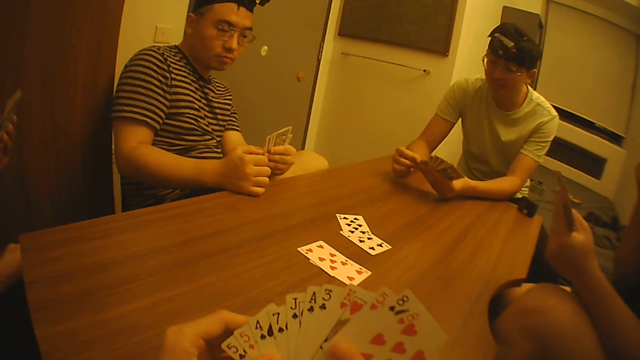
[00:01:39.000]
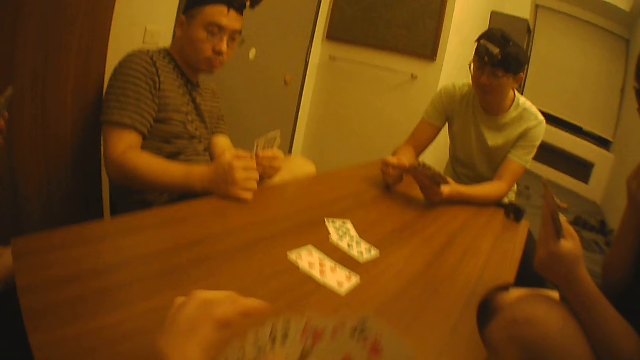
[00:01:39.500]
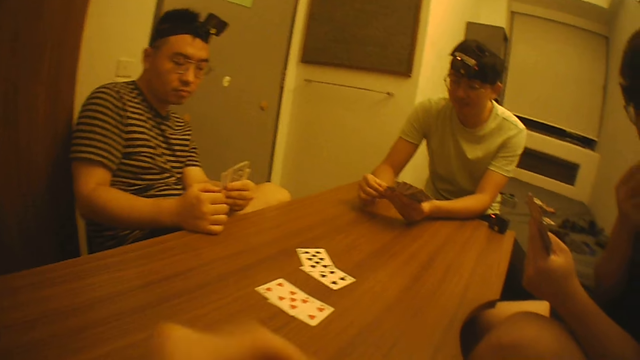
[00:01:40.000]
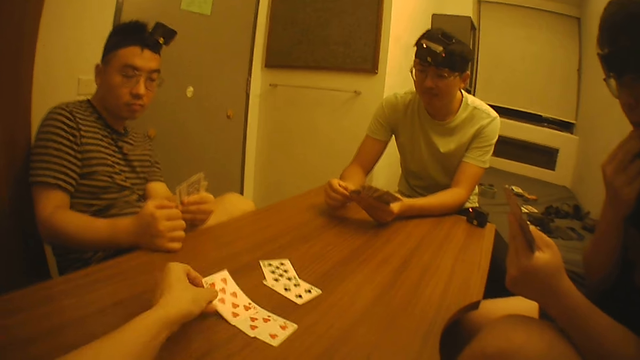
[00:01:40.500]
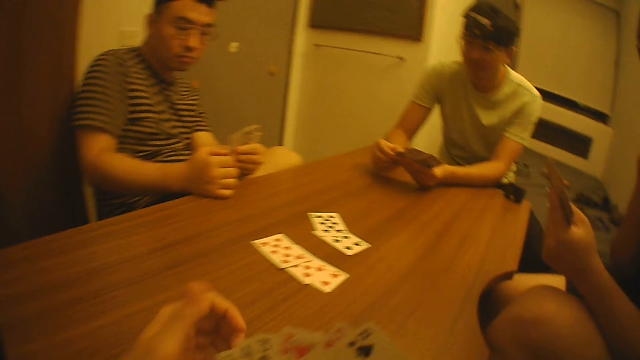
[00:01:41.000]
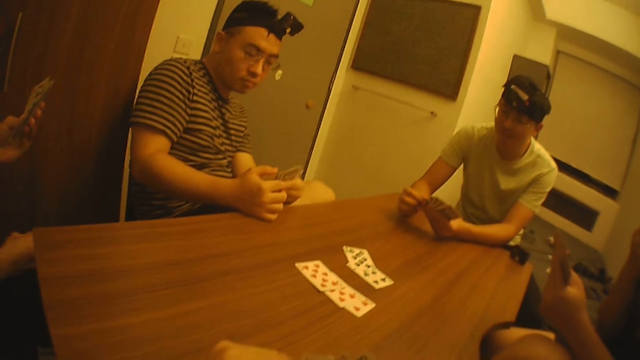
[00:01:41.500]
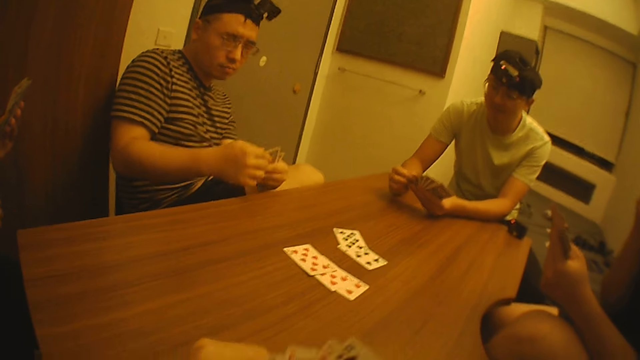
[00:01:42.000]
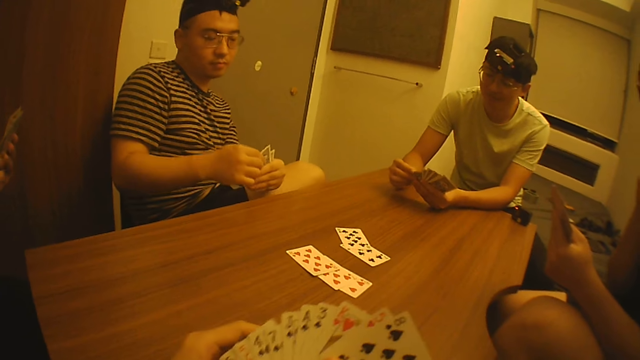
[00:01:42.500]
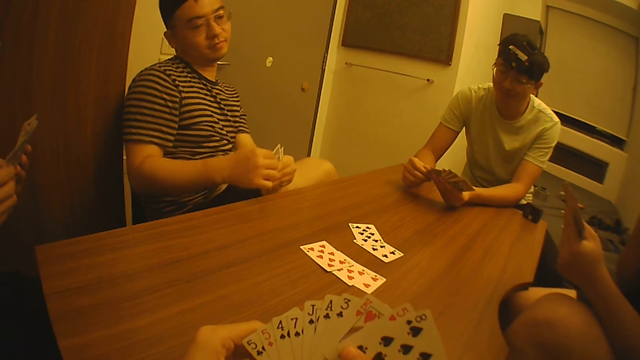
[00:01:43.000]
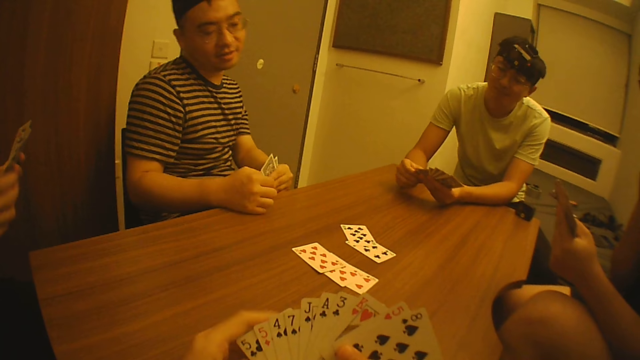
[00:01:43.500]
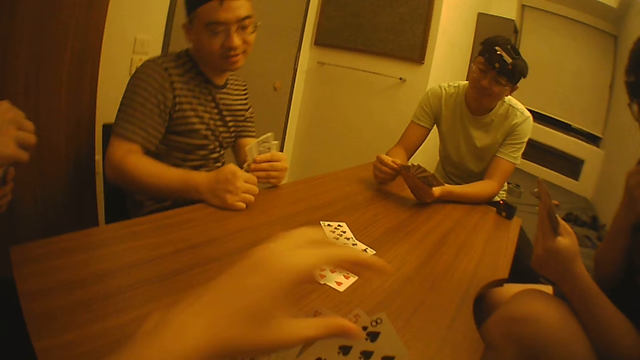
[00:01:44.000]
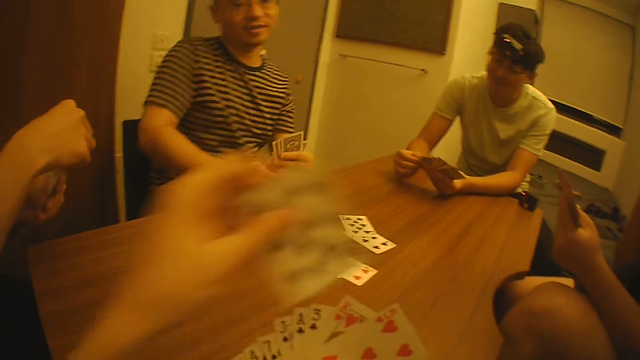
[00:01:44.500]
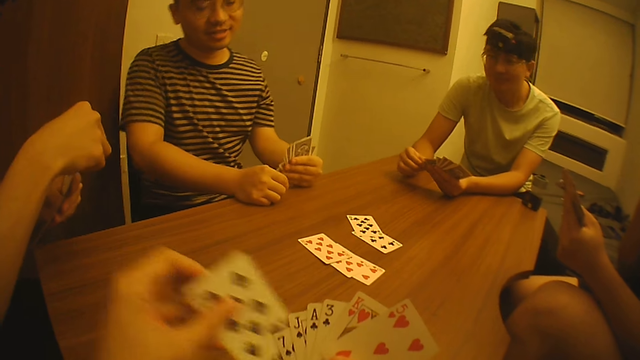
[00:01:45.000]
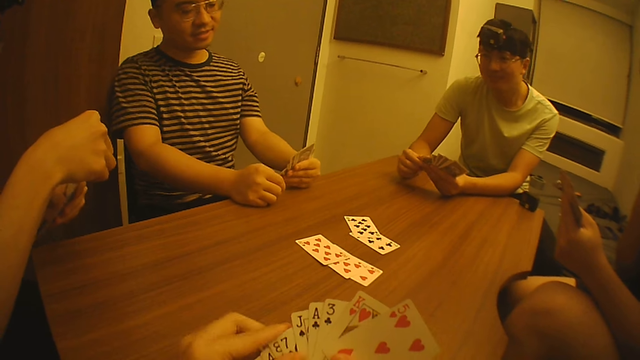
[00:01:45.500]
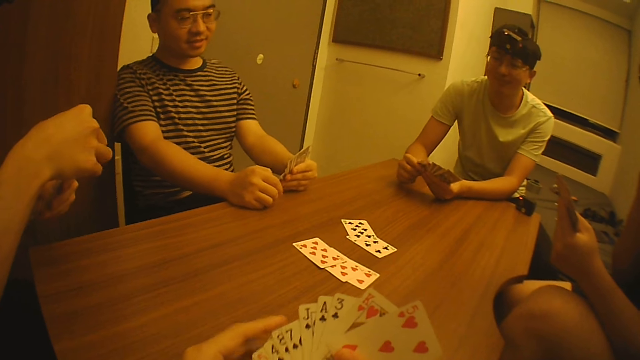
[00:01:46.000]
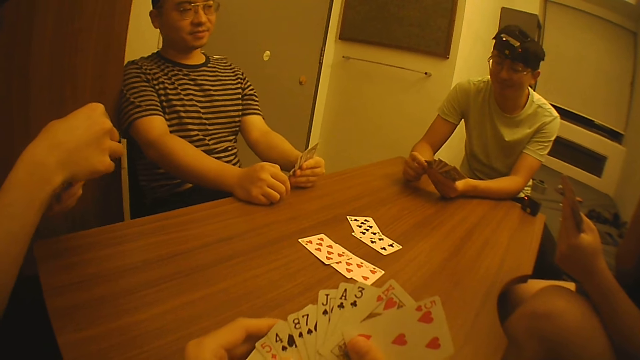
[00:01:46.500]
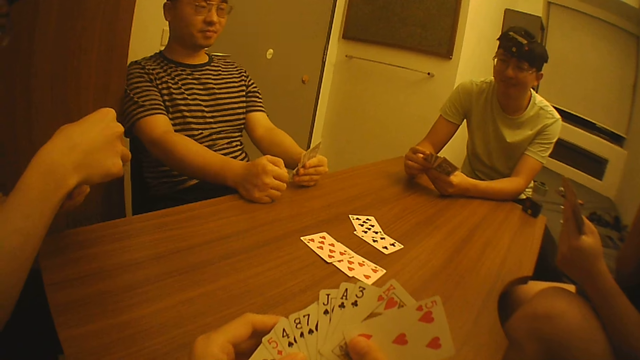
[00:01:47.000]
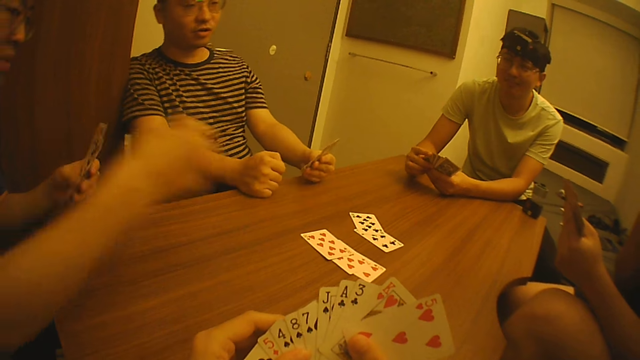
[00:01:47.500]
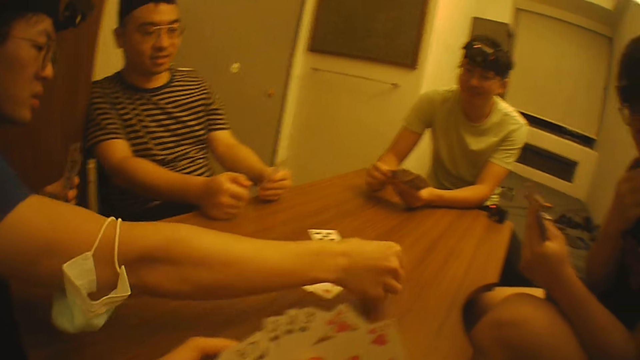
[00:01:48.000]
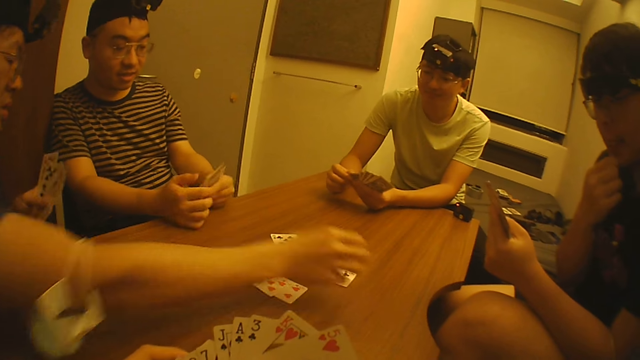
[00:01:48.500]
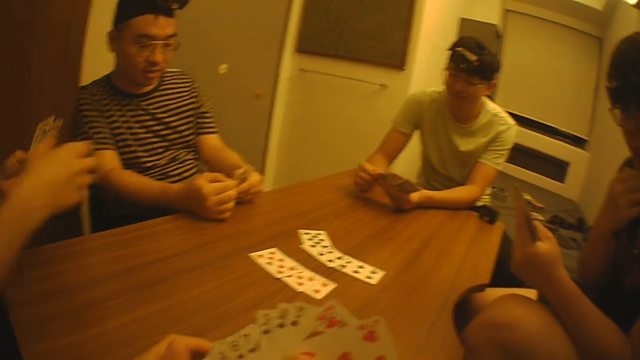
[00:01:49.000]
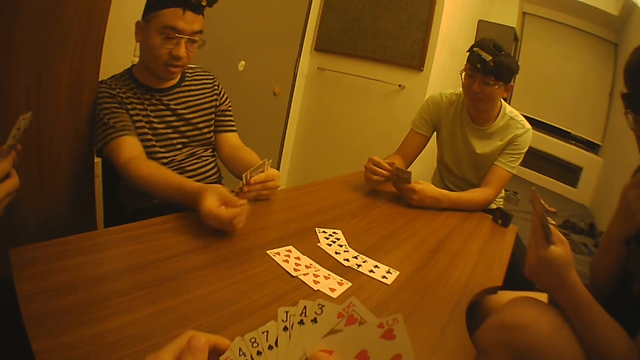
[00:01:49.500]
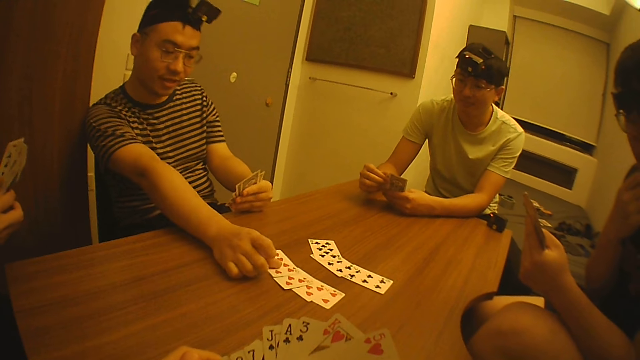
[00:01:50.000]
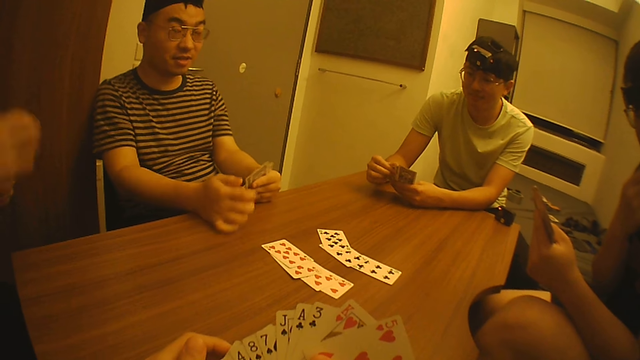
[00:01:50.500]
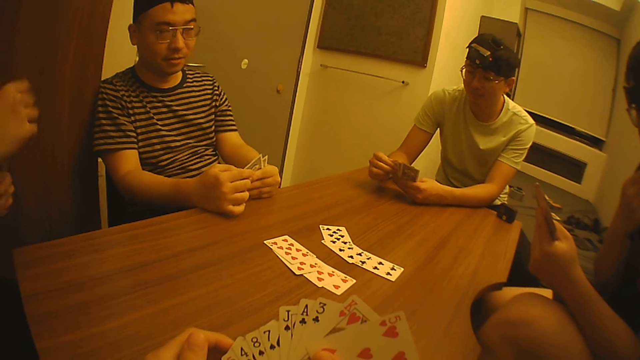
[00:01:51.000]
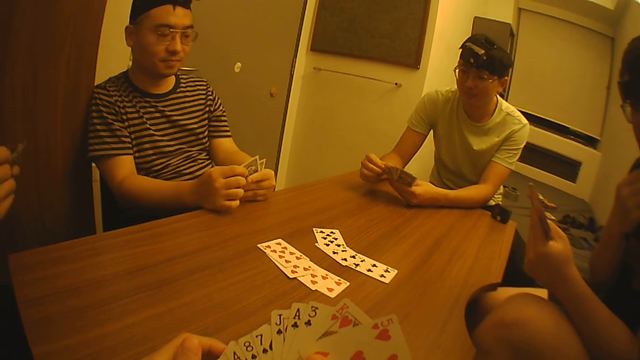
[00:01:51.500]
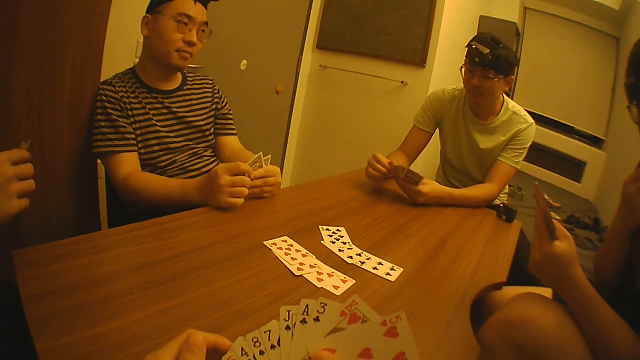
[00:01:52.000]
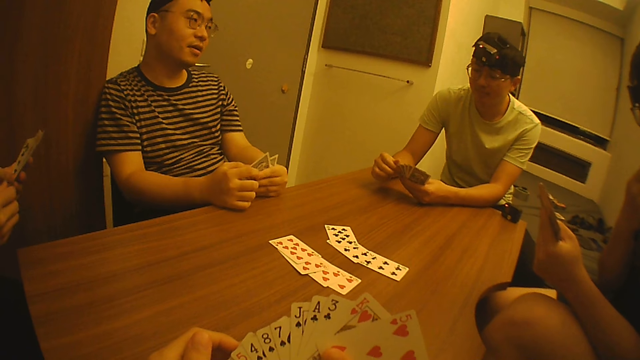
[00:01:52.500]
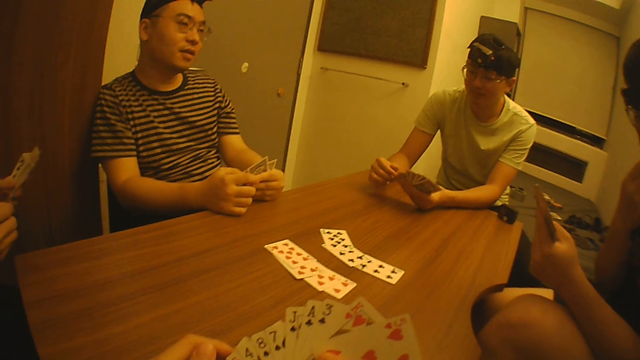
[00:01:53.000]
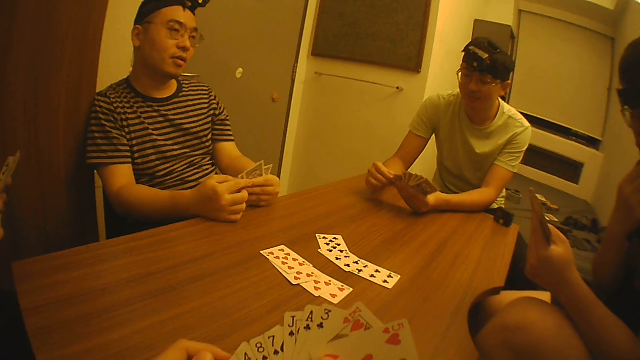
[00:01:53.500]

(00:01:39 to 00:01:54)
The camera wearer plays a card on the table with his left hand. He arranges the cards with his hands. A man puts a card on the table. Another man puts a card on the table.

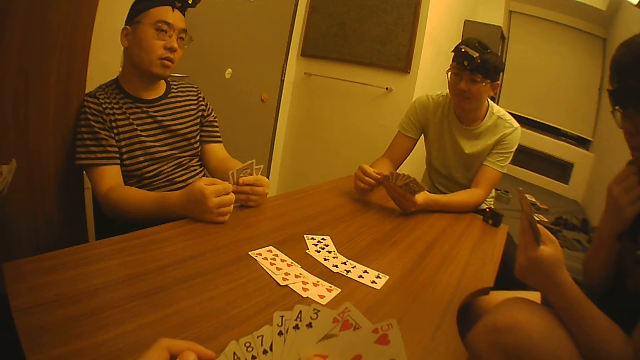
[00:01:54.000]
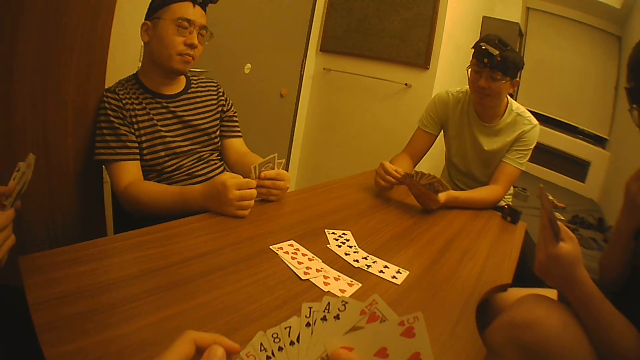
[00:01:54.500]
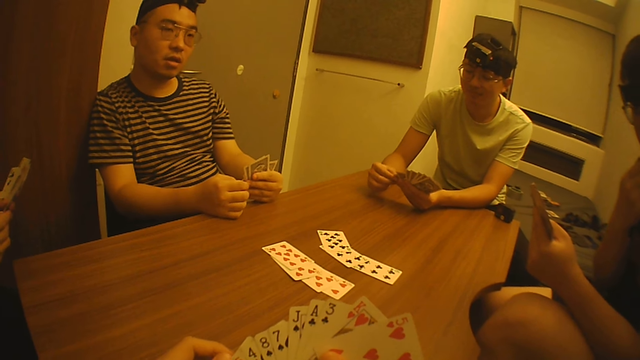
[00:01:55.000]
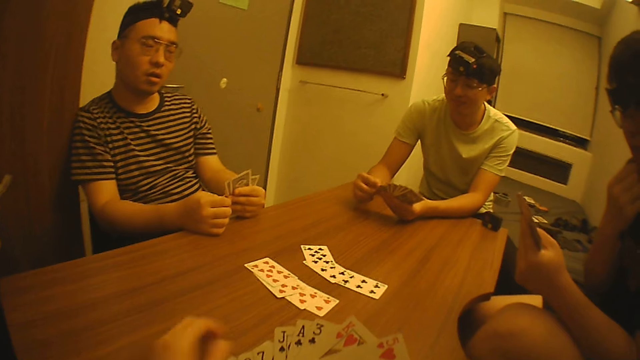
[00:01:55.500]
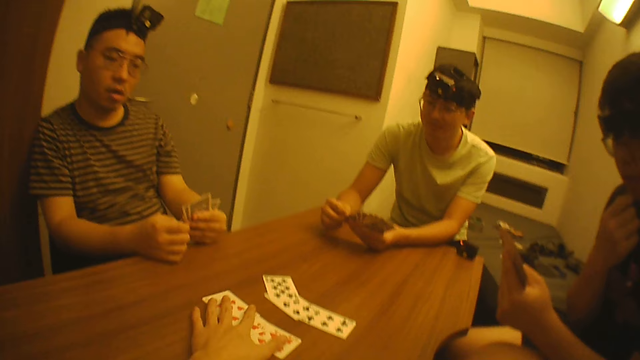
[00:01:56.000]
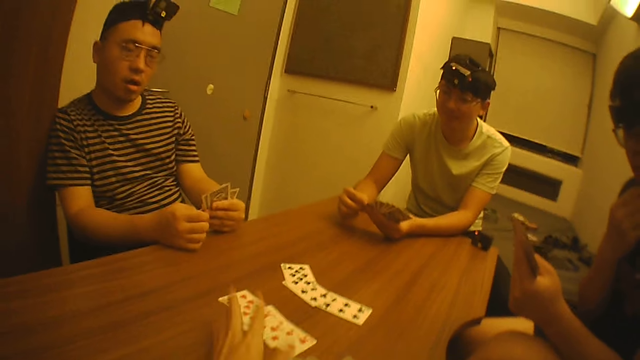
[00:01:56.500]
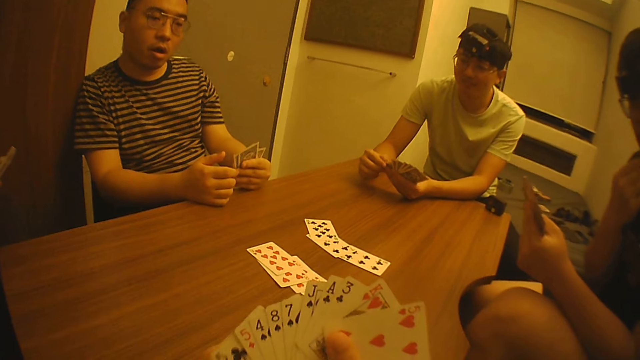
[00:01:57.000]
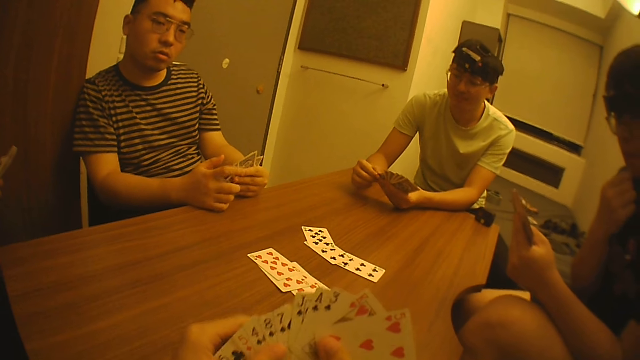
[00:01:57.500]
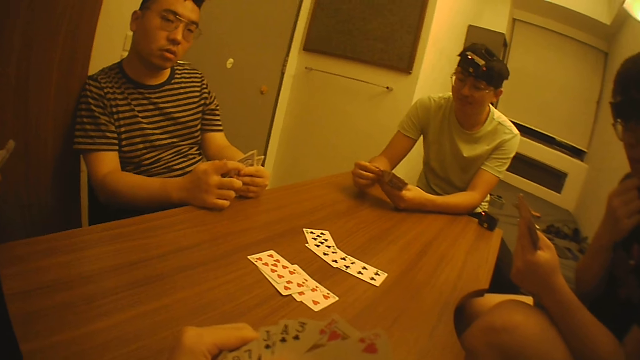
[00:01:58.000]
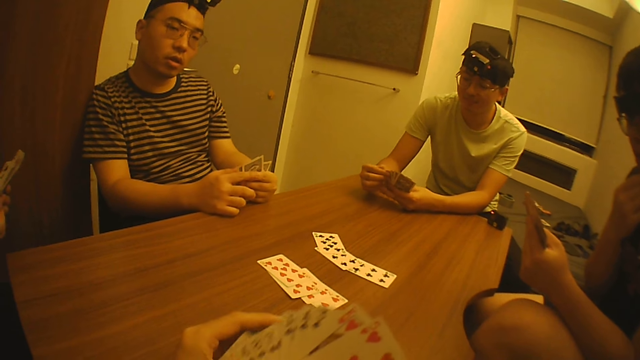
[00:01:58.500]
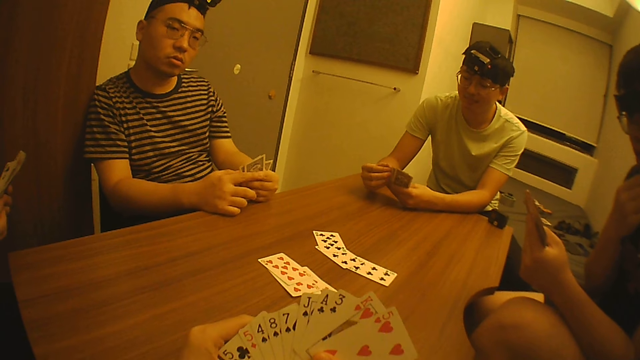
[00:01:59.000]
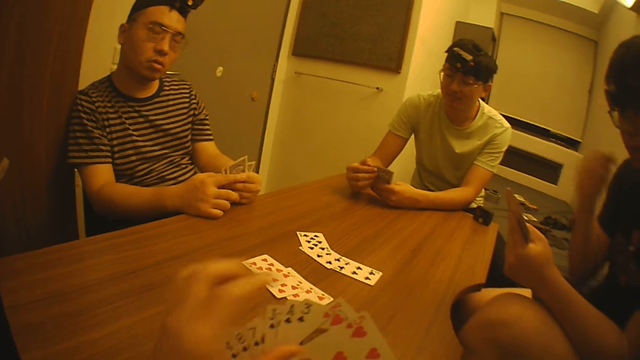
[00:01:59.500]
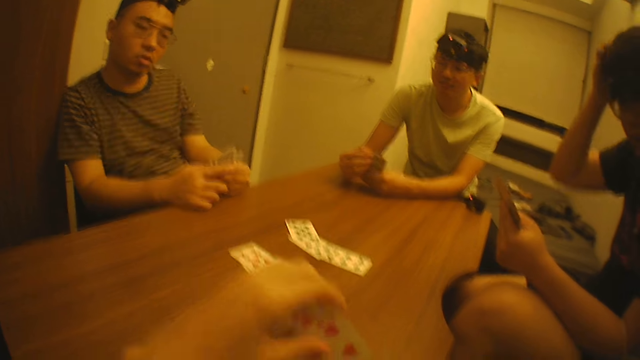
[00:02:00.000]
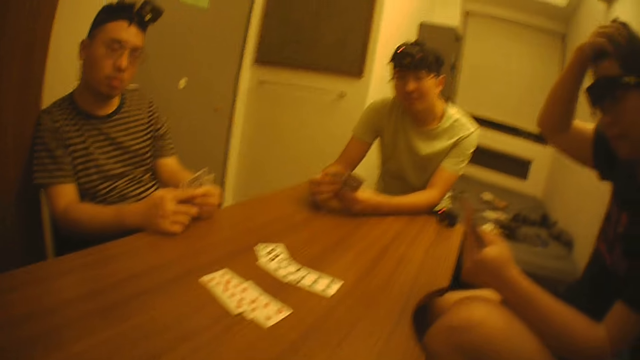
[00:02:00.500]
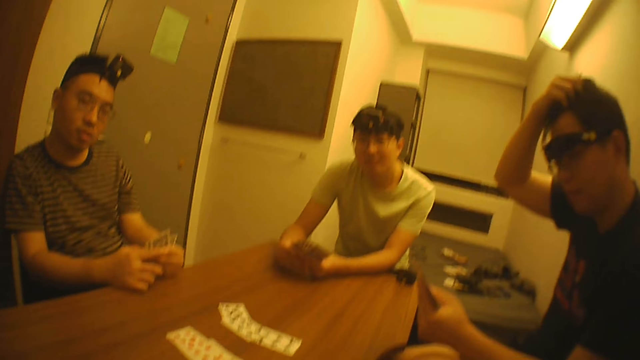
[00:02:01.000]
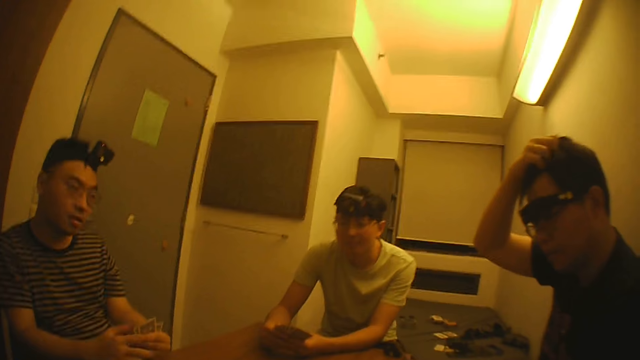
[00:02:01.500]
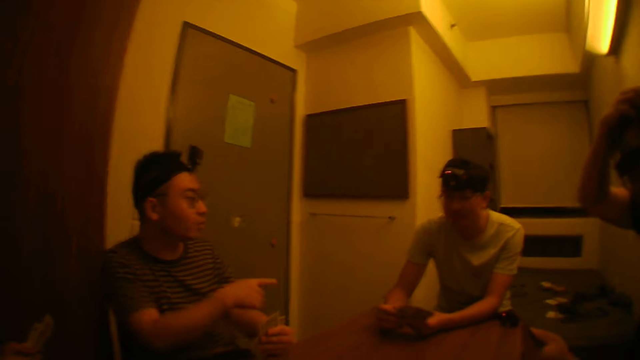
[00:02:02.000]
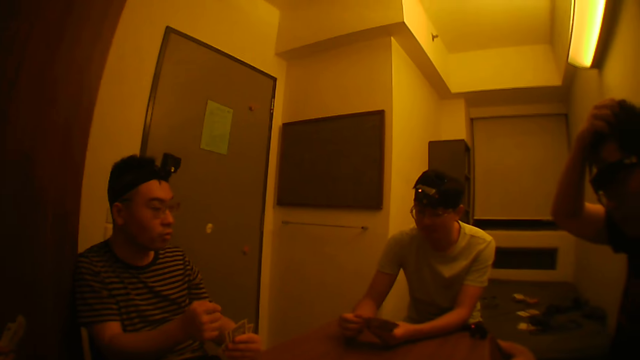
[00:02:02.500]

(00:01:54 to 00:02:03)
The camera wearer adjusts the cards on the table with his left hand. He inspects his cards with his left hand.
